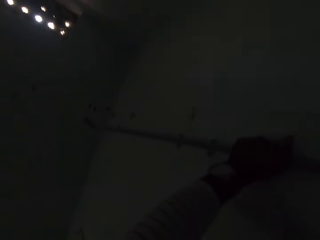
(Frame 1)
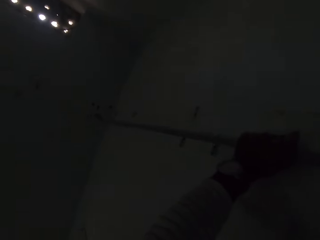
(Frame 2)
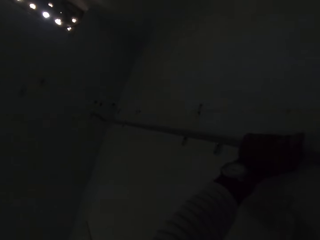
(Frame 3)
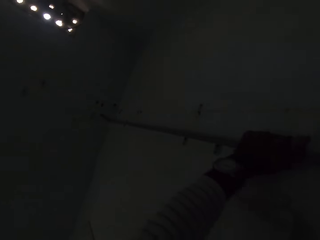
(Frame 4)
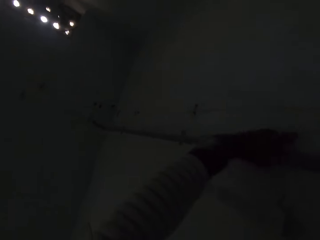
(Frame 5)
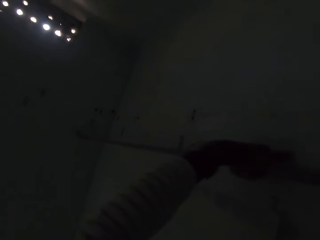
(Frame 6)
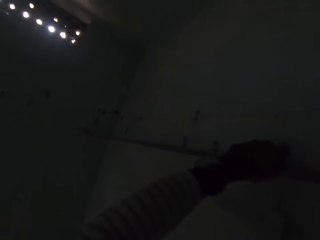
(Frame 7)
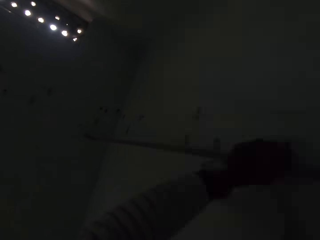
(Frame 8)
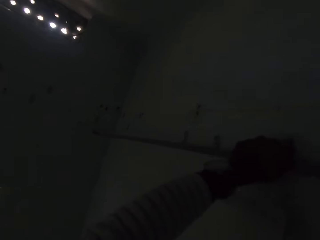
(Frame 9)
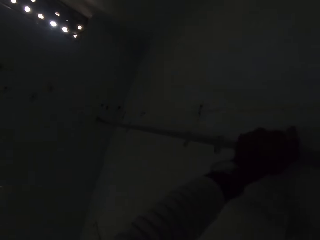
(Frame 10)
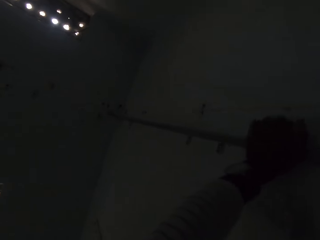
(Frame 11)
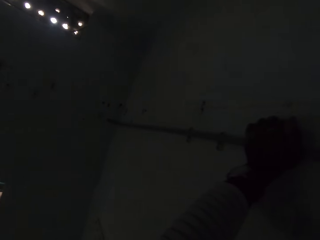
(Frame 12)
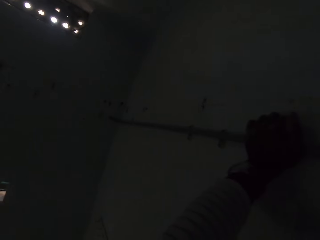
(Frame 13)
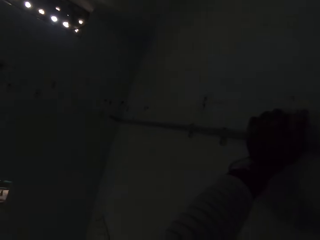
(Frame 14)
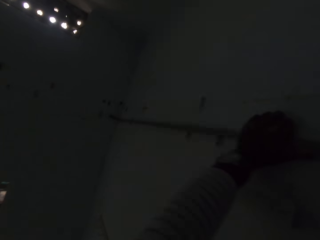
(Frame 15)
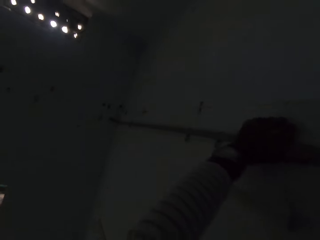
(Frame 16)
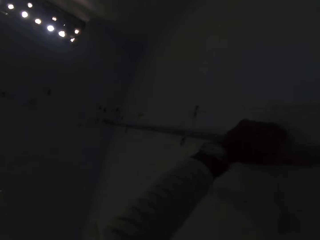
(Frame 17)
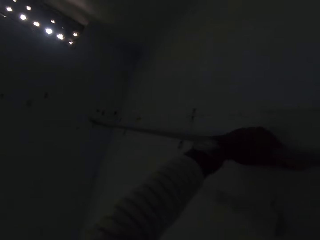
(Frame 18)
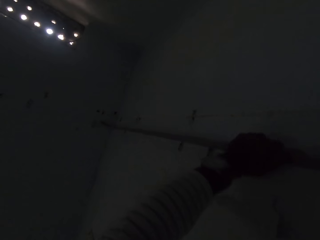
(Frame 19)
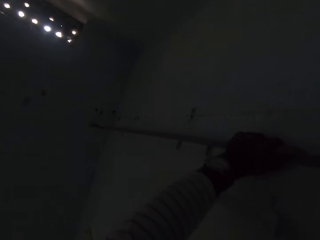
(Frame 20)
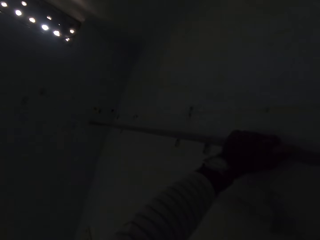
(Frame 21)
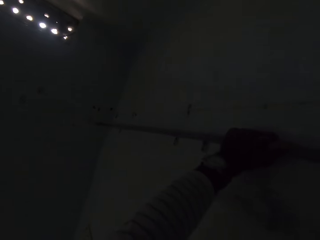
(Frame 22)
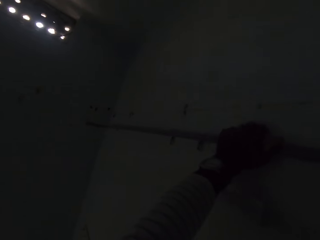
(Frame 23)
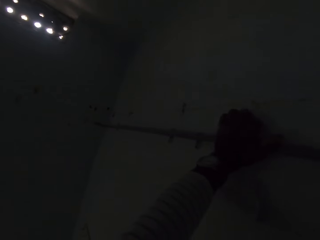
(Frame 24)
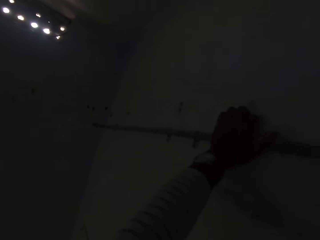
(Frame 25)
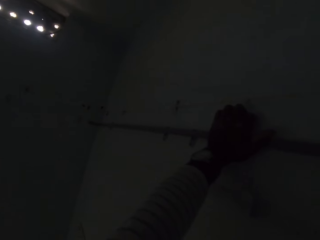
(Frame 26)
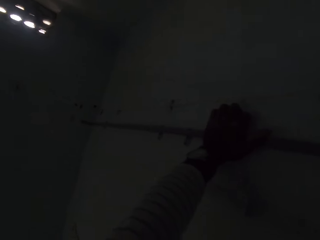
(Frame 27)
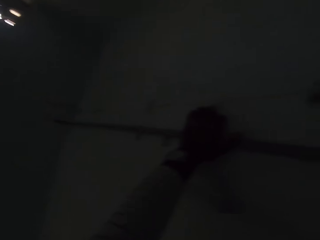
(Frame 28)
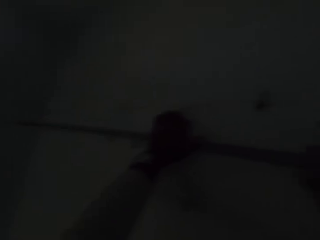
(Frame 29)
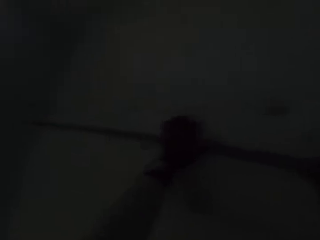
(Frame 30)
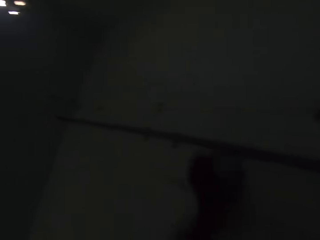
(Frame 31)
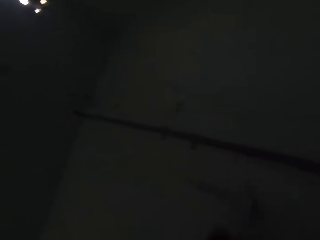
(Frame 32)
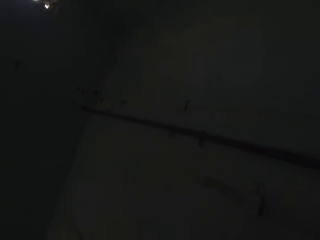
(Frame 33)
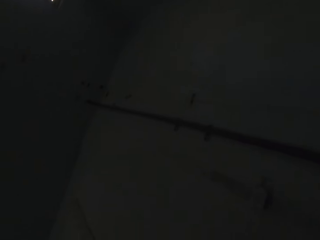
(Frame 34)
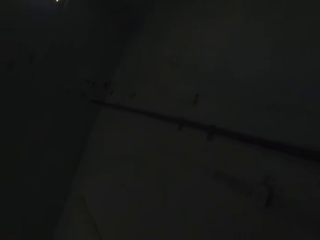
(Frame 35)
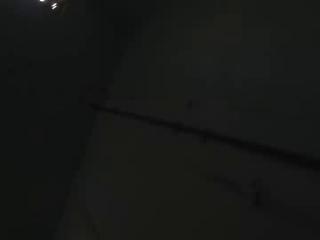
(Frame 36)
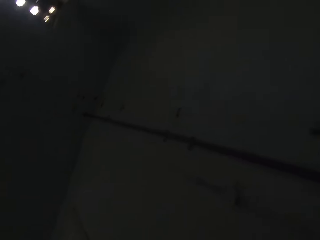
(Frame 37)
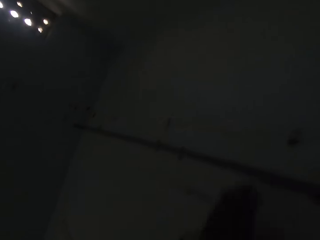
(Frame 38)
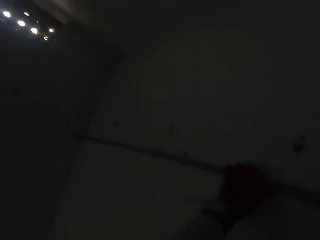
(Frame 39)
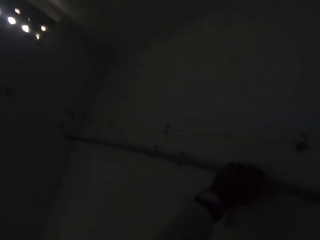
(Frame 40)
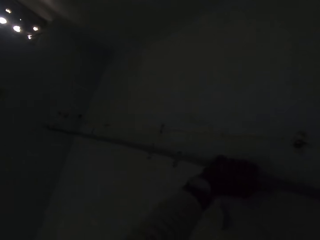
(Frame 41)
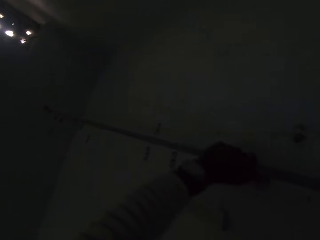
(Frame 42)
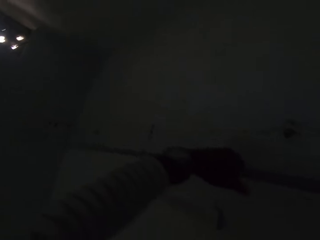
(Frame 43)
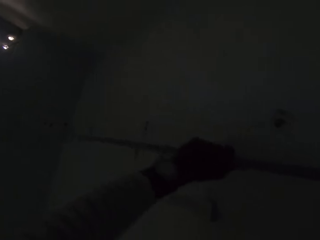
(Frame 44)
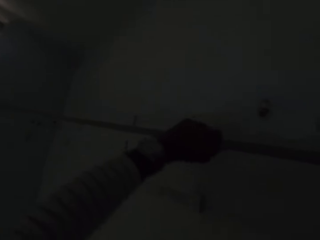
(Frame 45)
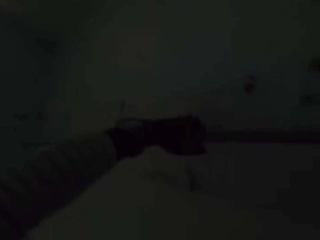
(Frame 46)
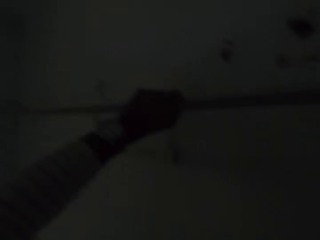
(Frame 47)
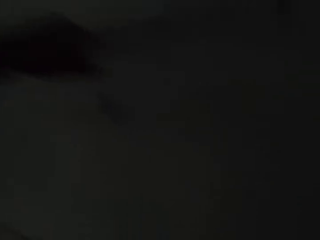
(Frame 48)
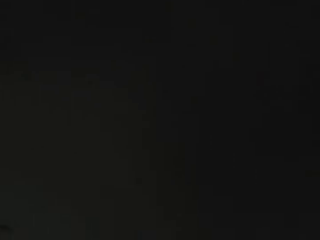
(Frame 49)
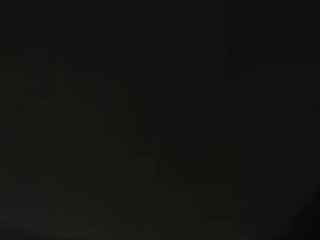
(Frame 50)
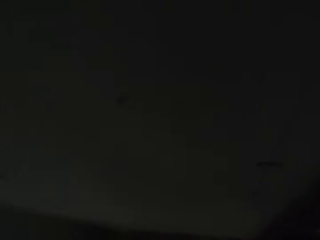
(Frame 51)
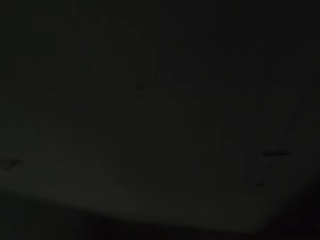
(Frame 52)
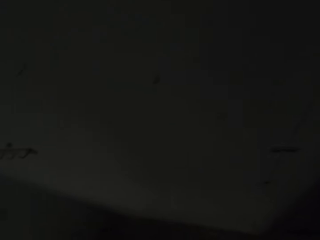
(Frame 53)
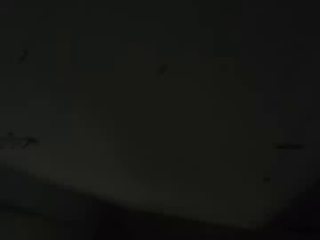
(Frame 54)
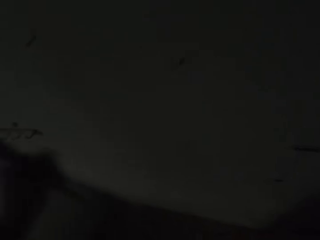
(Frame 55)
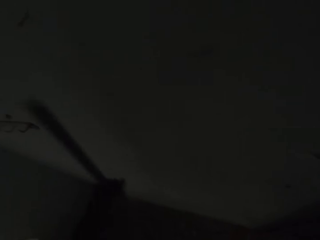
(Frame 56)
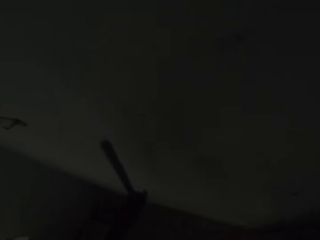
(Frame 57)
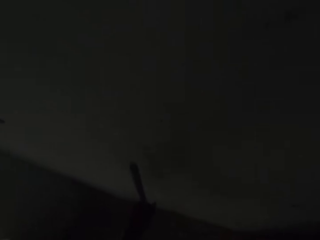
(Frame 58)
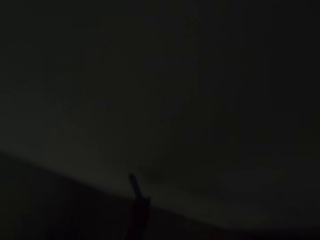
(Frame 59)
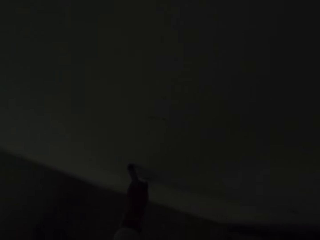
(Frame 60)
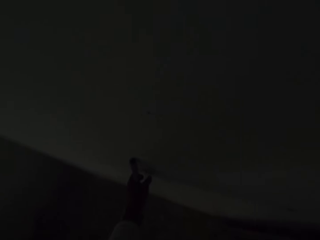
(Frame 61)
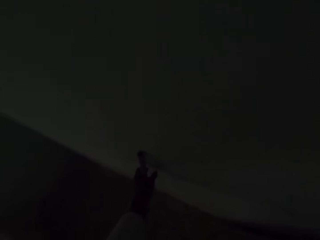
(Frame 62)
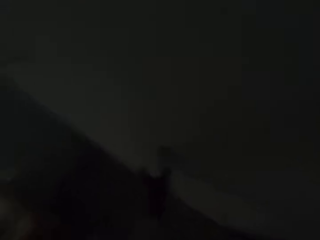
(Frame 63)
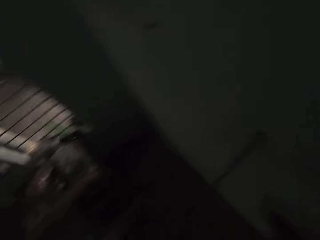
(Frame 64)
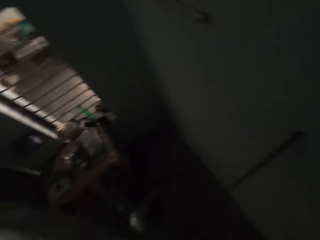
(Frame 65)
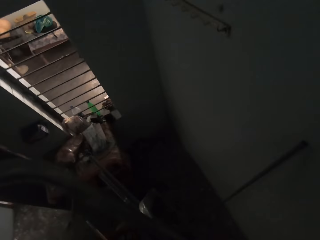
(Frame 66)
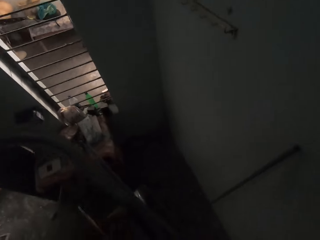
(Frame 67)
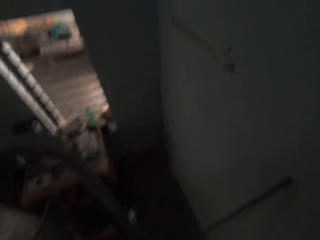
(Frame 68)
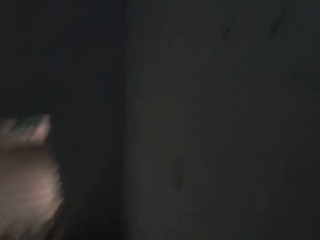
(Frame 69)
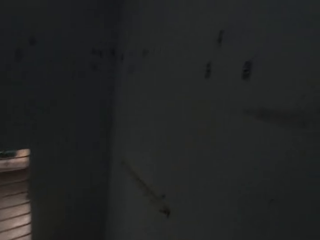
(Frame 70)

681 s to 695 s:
The camera wearer removes the plastic conduit from the plastic conduit on the wall with his left hand. He places the plastic conduit against the wall with his left hand.

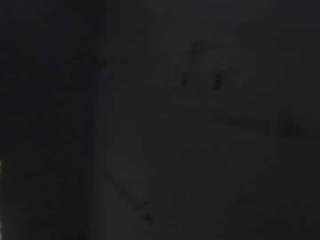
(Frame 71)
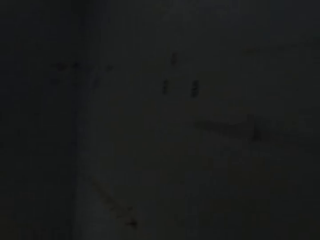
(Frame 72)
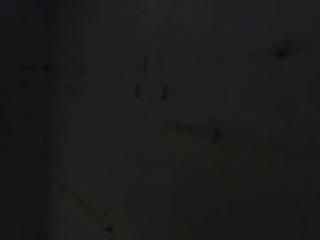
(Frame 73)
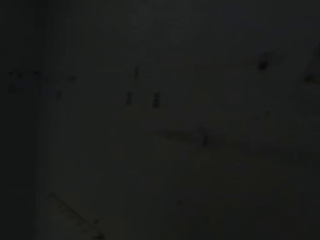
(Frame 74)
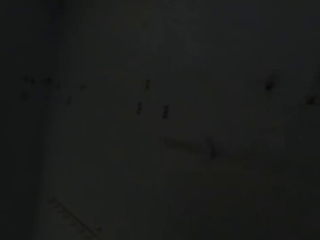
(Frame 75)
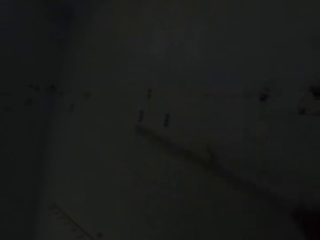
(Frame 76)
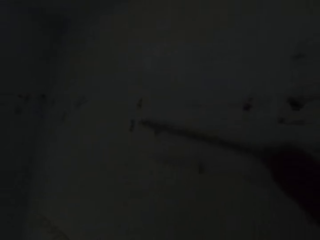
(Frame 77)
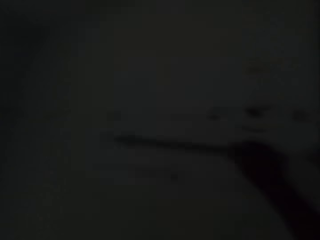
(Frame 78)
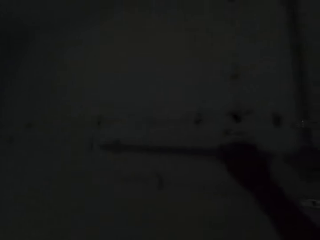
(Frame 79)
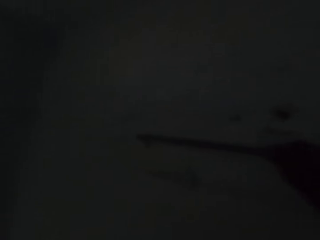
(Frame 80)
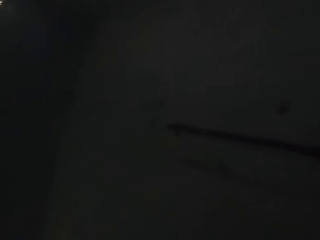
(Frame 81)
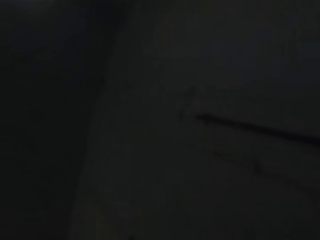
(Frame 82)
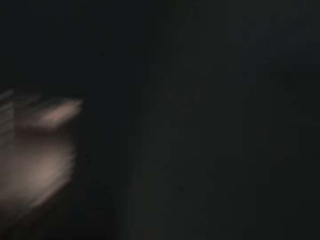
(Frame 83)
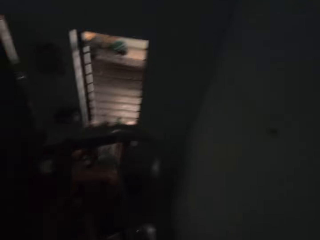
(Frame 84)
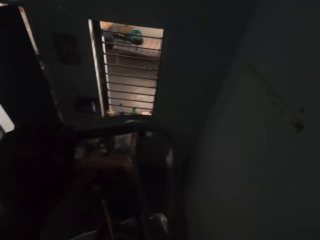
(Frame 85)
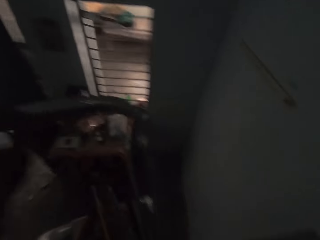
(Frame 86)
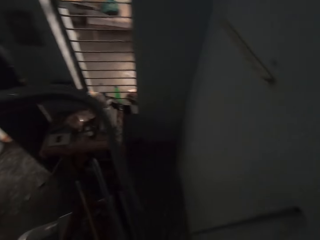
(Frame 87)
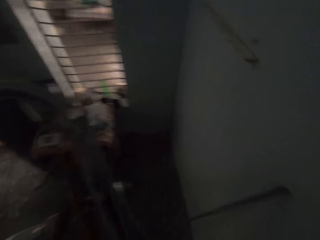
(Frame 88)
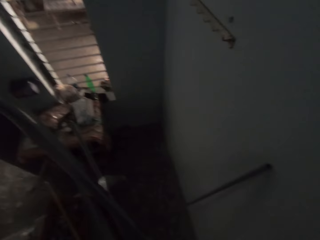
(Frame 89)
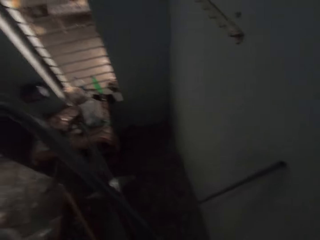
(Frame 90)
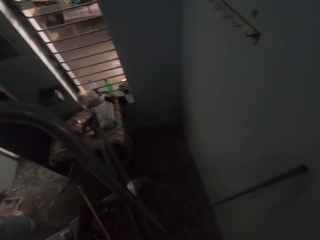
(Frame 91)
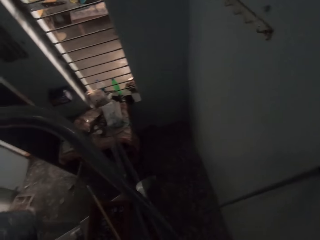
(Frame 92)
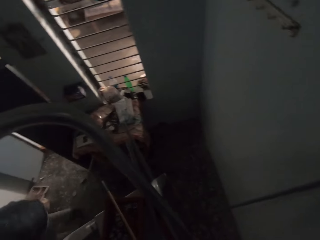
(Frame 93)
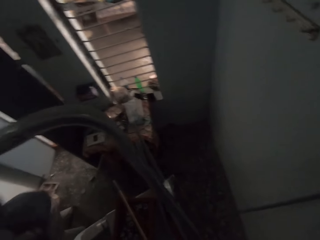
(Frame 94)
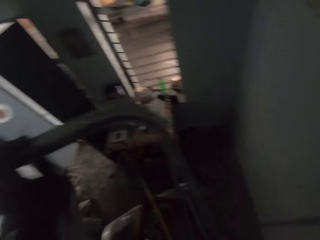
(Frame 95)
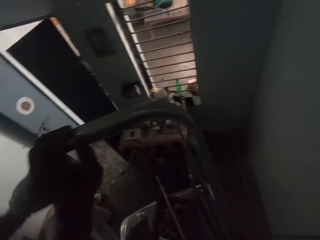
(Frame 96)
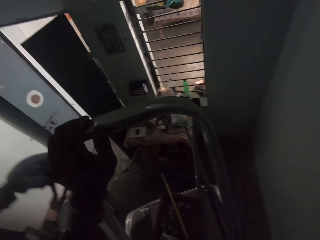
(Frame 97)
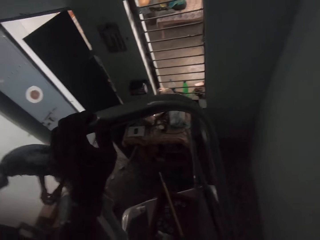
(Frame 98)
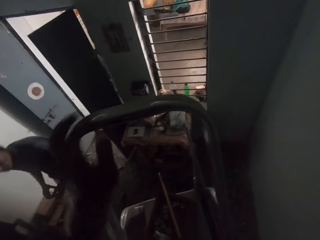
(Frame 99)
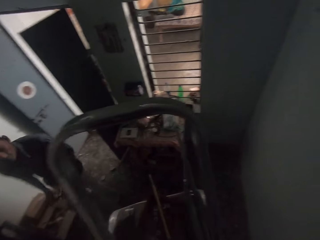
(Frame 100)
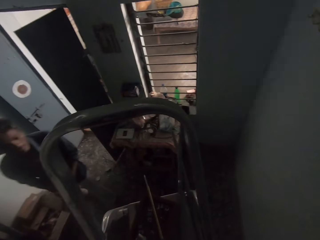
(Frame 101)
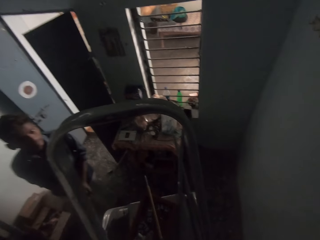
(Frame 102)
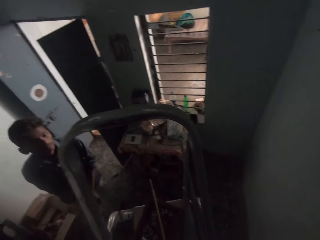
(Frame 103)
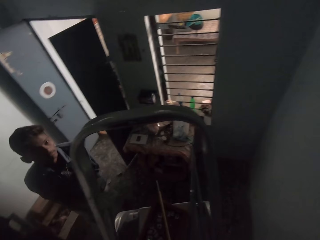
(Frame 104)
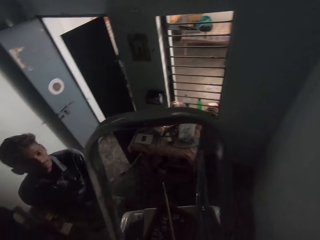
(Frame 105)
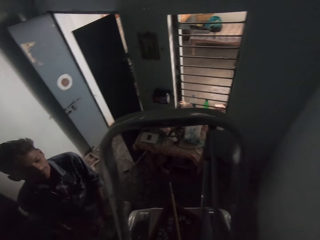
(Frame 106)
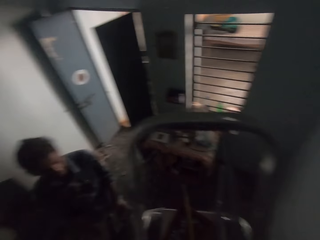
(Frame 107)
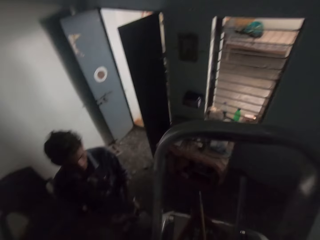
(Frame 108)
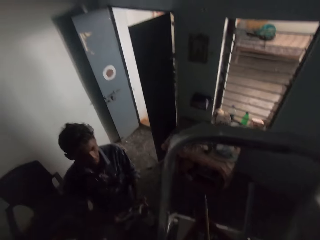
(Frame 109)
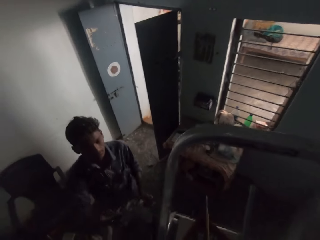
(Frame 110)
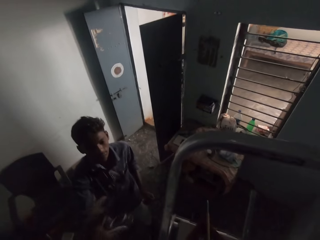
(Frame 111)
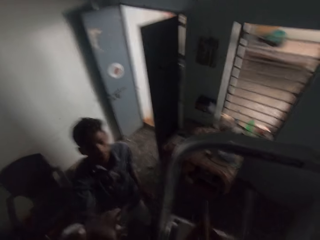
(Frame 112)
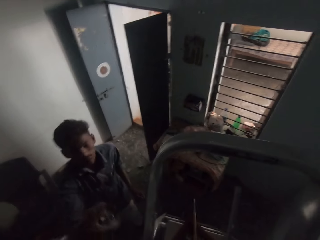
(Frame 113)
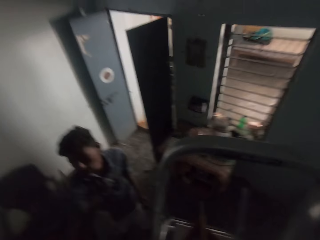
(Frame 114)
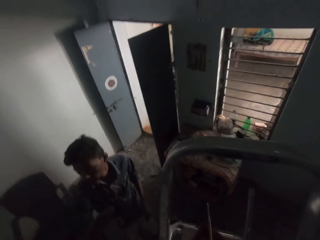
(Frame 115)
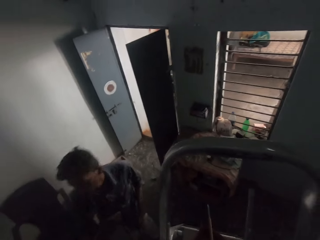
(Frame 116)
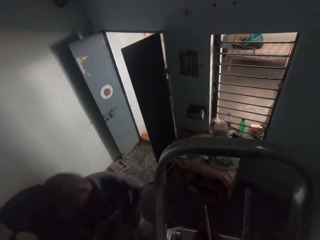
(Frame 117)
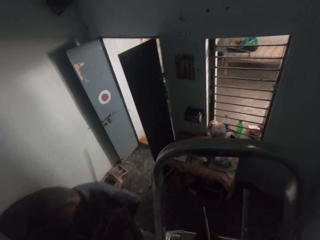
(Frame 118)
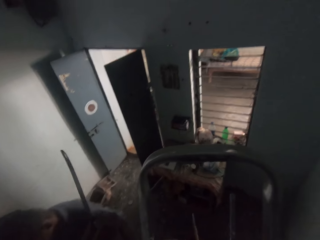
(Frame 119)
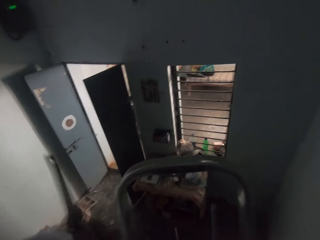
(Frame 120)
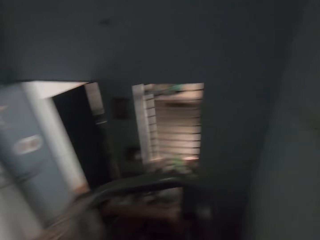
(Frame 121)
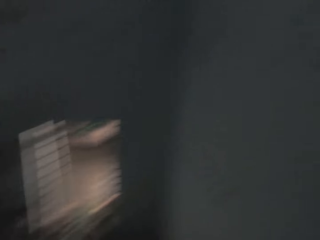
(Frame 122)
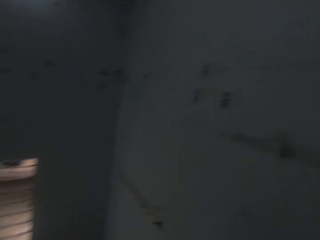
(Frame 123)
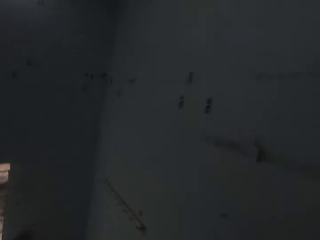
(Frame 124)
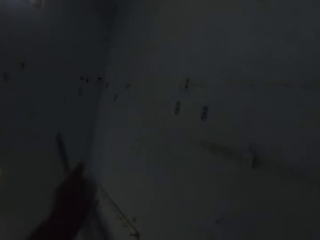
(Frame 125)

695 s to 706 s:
The camera wearer places the piece of plastic conduit on the wall with his right hand. He examines plastic conduits on the scaffold with his right hand. A man holds clips in his hands. The man passes the clips to the camera wearer with his right hand. The camera wearer collects the clips from the man with his left hand.
